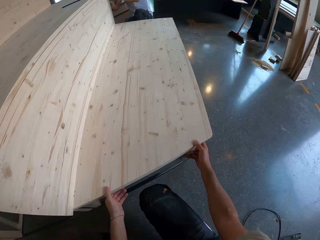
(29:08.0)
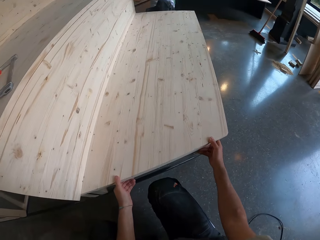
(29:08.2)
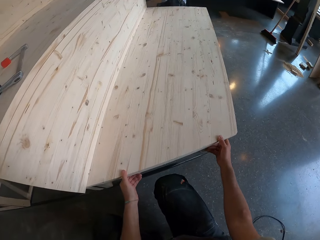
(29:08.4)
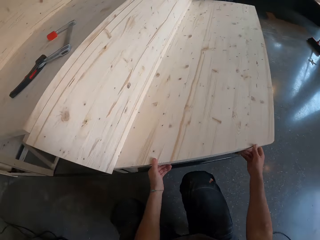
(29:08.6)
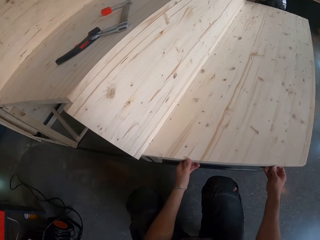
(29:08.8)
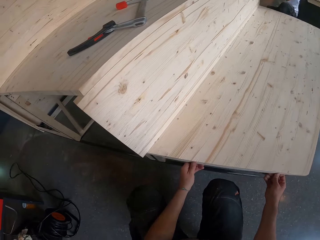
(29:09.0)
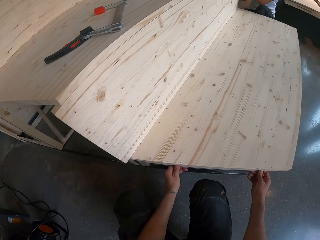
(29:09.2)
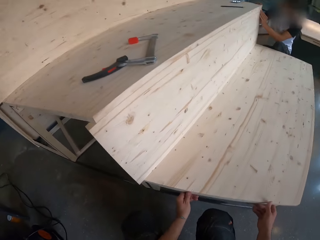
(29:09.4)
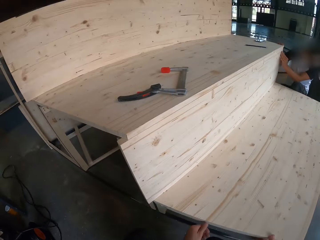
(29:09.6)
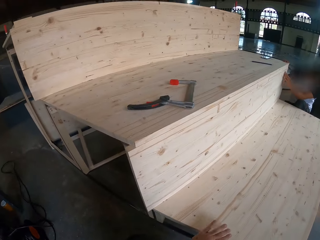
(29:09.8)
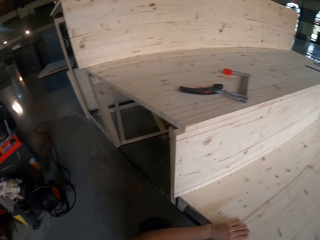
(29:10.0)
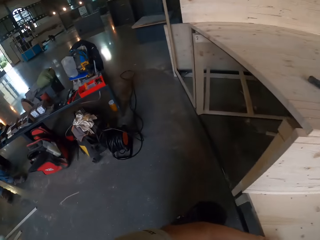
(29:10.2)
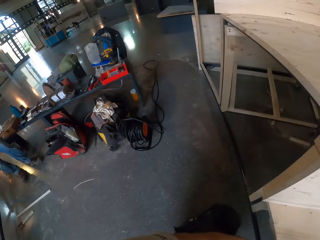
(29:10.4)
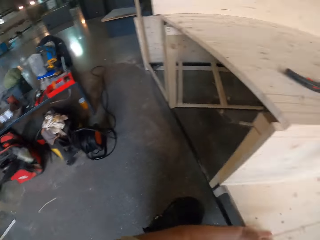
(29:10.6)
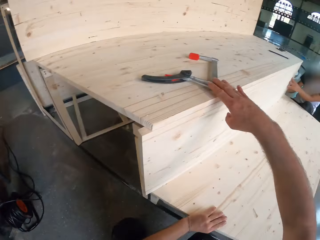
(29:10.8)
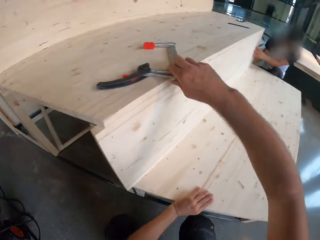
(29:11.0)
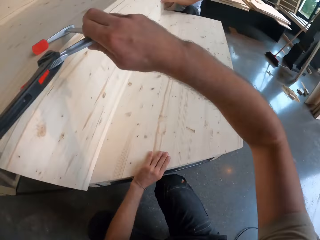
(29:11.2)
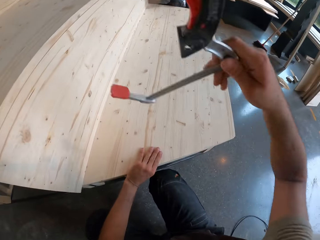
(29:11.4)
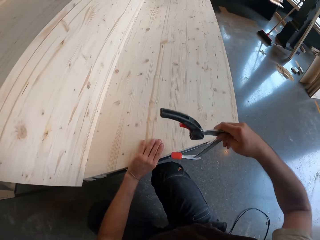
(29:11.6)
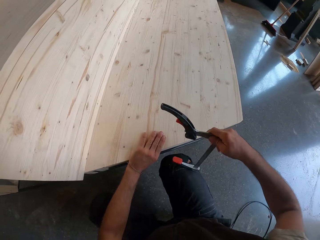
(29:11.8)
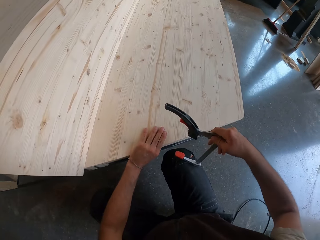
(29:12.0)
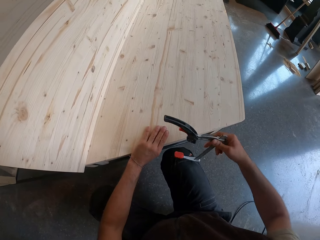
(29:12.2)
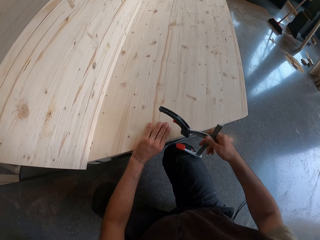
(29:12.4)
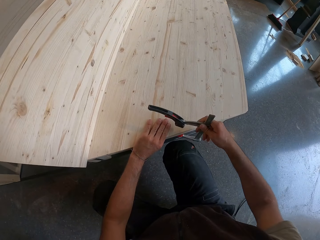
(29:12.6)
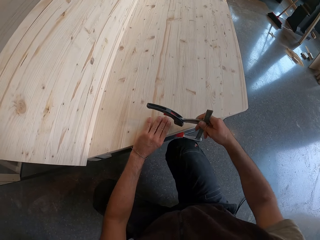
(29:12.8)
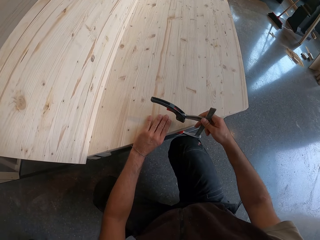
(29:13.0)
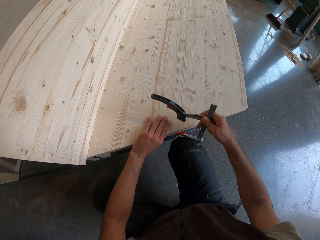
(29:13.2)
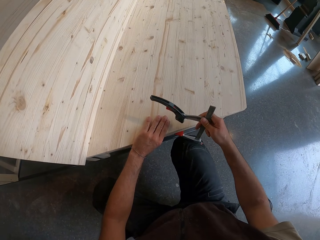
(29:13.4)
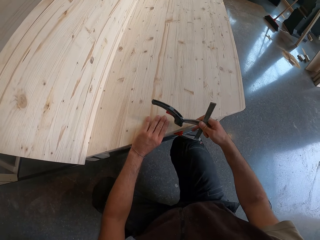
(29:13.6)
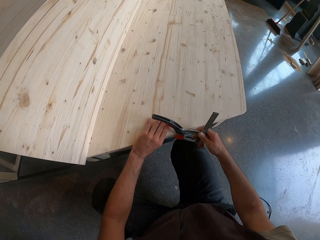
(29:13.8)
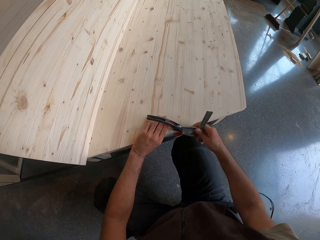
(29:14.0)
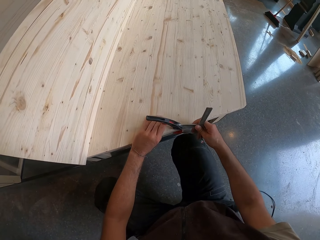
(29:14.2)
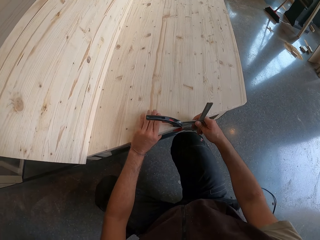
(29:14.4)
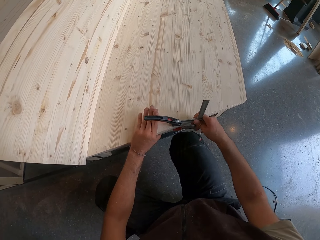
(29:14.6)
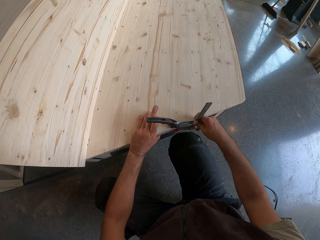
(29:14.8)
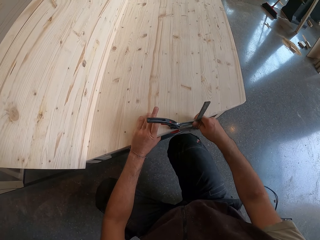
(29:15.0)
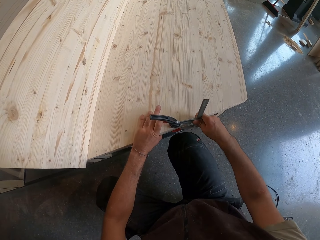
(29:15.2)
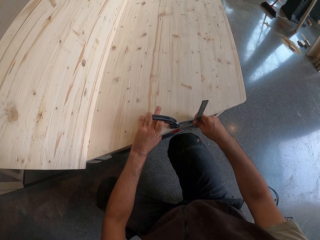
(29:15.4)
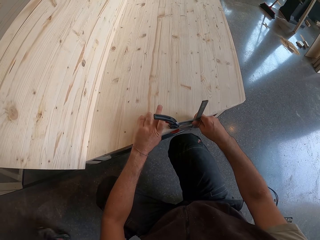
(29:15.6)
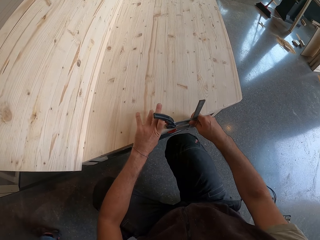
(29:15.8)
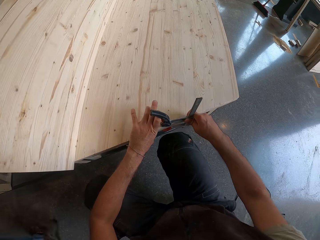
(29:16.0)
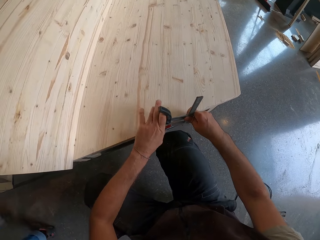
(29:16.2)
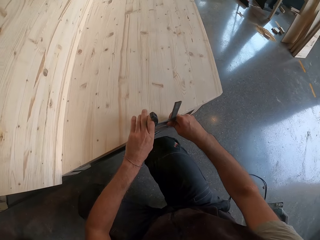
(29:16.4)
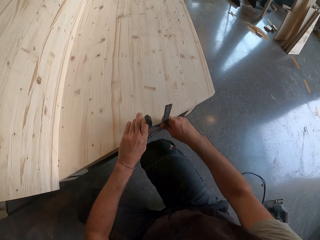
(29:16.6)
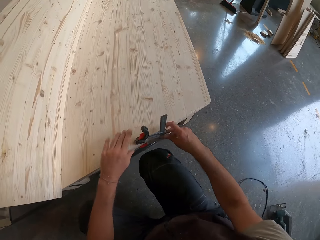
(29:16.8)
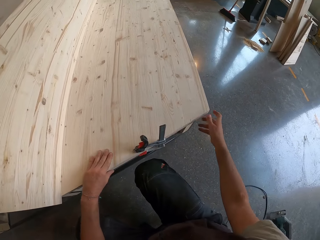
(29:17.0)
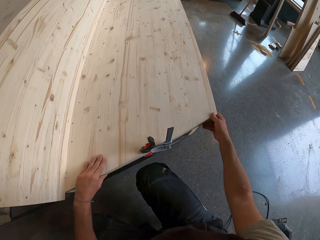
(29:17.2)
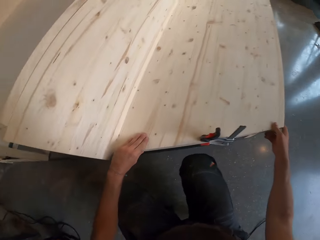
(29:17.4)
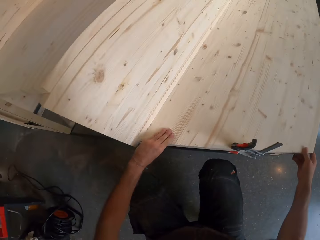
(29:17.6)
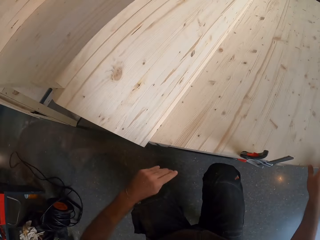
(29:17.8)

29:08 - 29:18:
The camera wearer picks up a bar clamp or hand screw clamp from the wooden step with his right hand. He fixes the bar clamp on the wooden step with his right hand. He fixes the bar clamp on the wooden step with both hands.

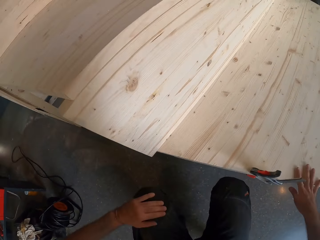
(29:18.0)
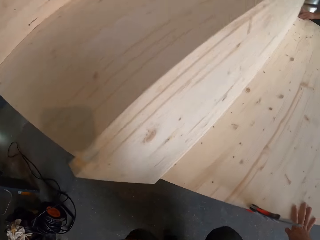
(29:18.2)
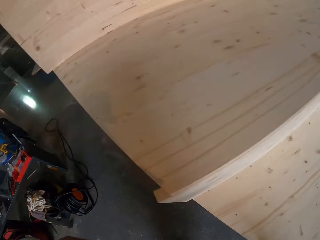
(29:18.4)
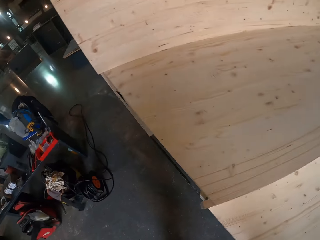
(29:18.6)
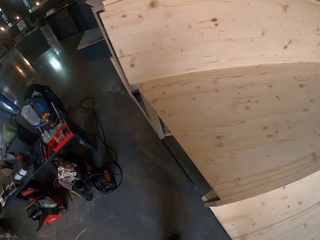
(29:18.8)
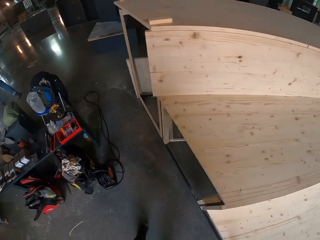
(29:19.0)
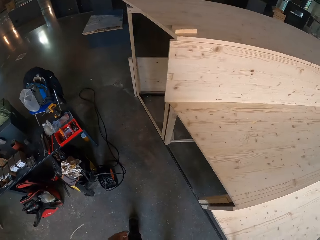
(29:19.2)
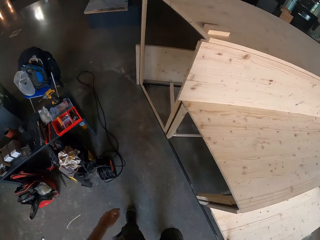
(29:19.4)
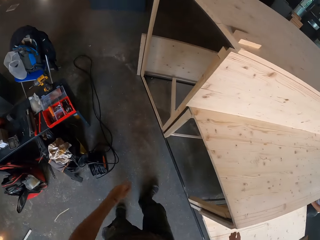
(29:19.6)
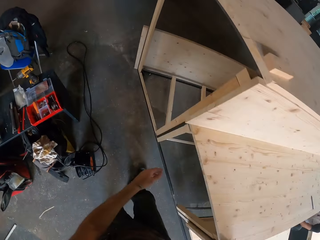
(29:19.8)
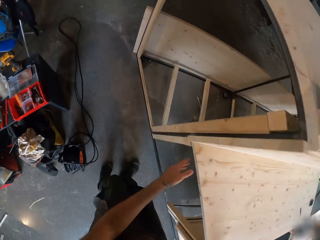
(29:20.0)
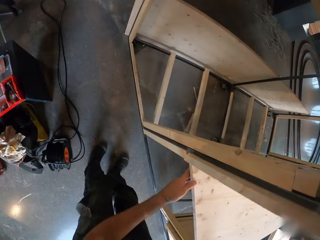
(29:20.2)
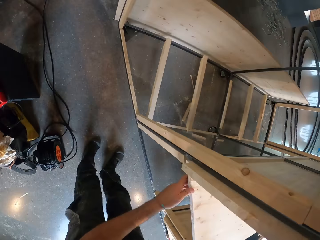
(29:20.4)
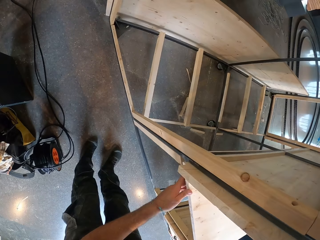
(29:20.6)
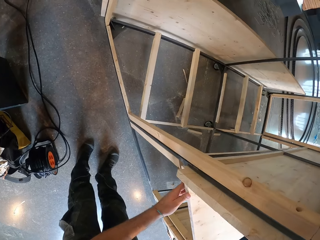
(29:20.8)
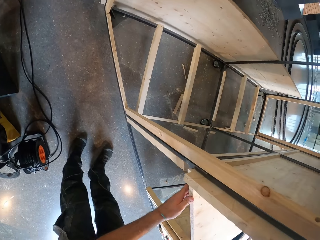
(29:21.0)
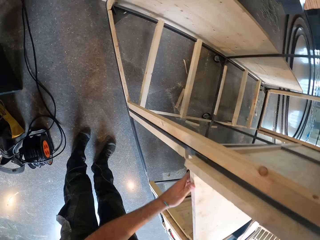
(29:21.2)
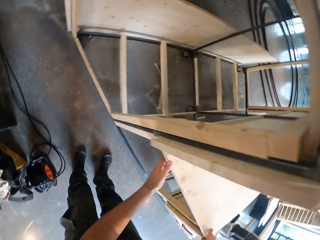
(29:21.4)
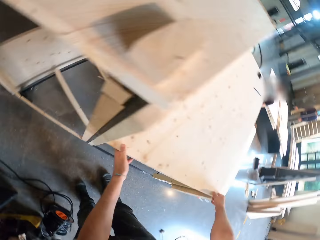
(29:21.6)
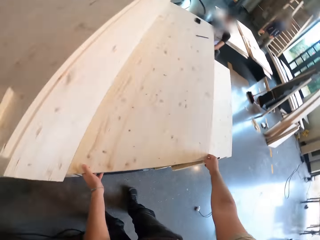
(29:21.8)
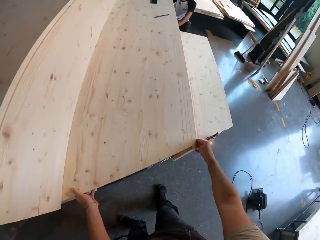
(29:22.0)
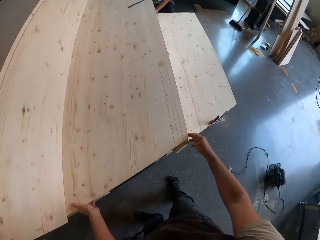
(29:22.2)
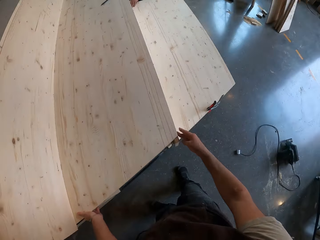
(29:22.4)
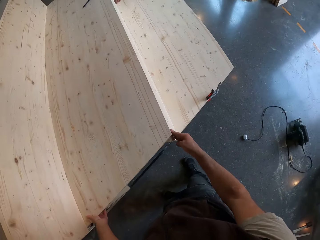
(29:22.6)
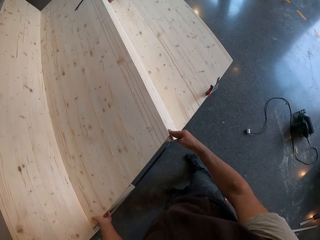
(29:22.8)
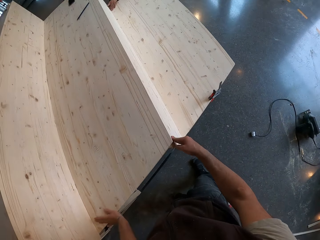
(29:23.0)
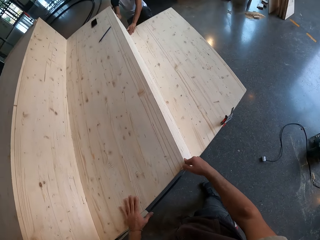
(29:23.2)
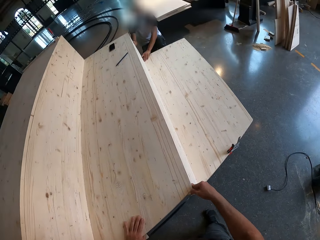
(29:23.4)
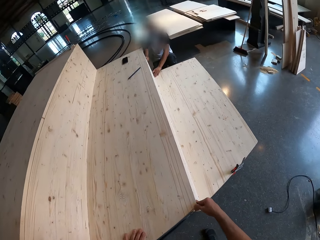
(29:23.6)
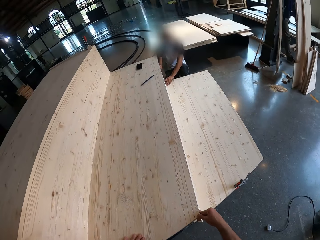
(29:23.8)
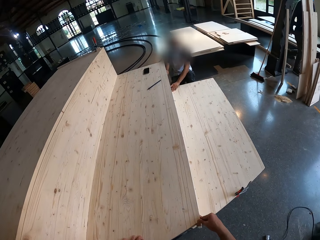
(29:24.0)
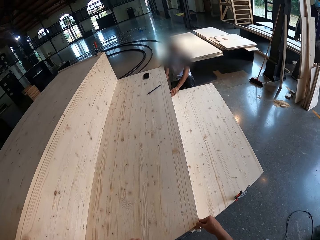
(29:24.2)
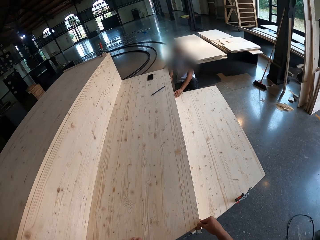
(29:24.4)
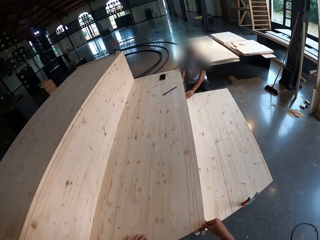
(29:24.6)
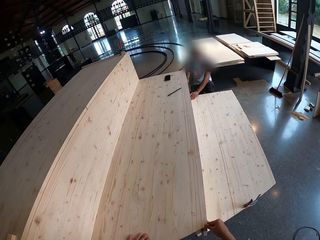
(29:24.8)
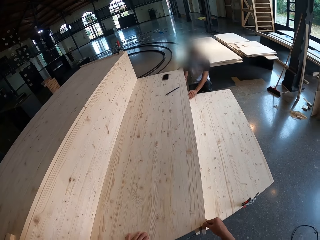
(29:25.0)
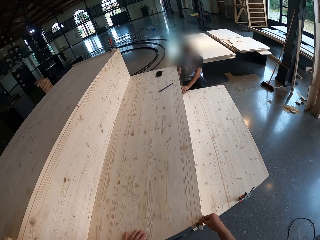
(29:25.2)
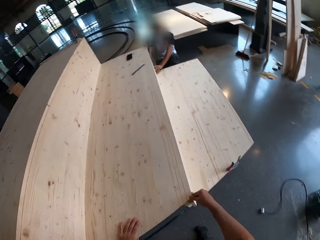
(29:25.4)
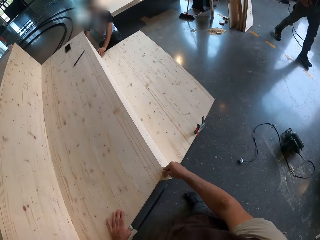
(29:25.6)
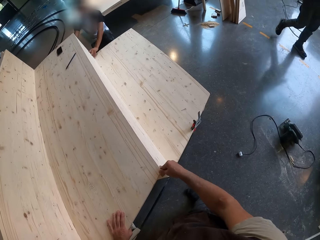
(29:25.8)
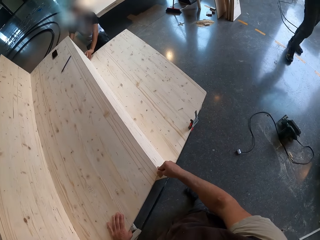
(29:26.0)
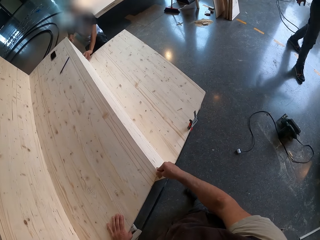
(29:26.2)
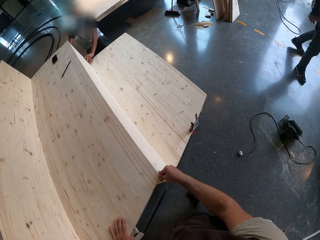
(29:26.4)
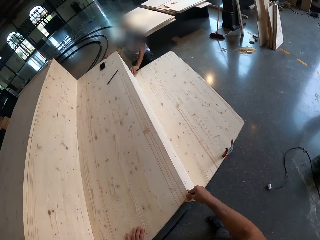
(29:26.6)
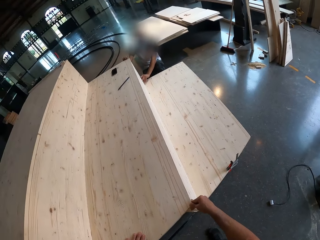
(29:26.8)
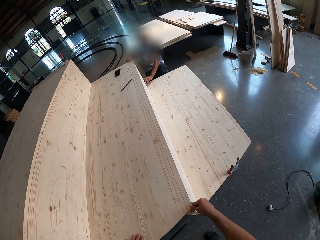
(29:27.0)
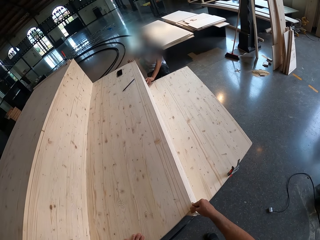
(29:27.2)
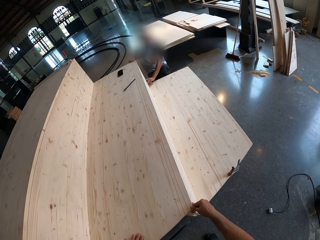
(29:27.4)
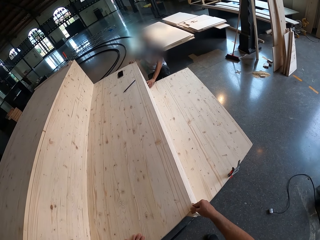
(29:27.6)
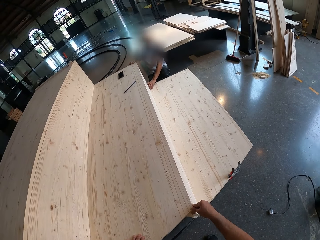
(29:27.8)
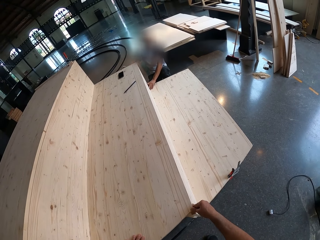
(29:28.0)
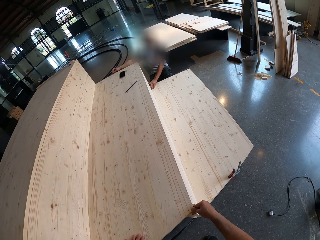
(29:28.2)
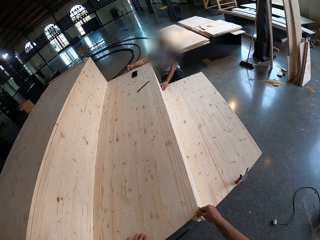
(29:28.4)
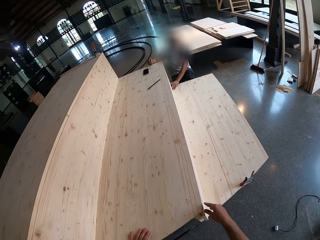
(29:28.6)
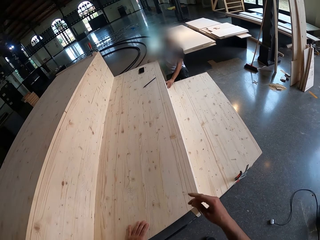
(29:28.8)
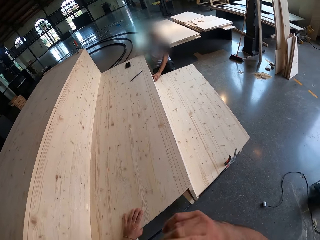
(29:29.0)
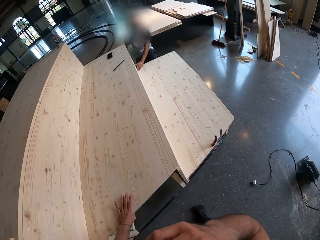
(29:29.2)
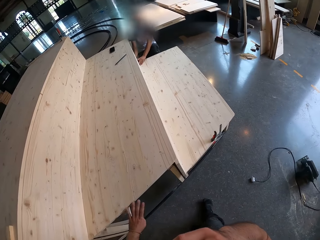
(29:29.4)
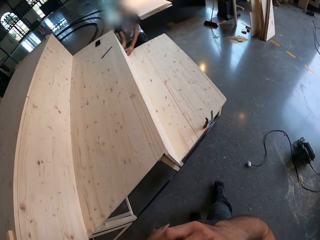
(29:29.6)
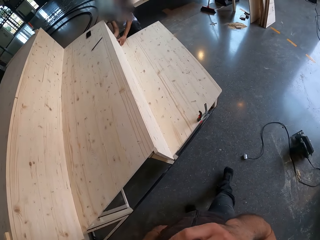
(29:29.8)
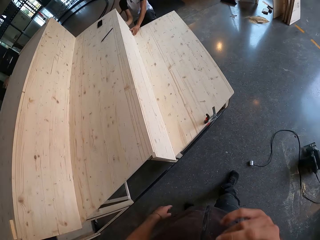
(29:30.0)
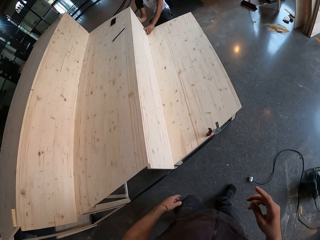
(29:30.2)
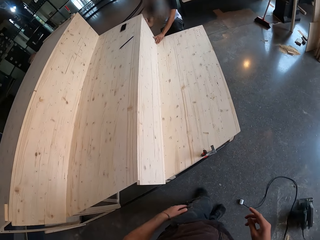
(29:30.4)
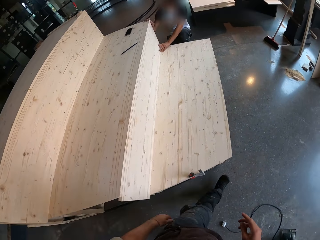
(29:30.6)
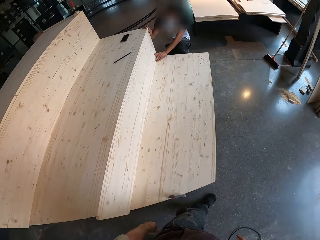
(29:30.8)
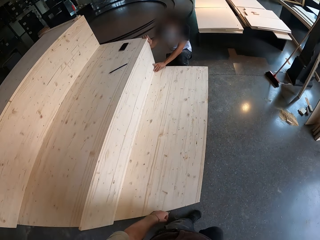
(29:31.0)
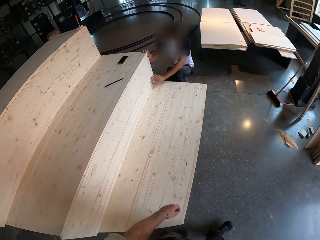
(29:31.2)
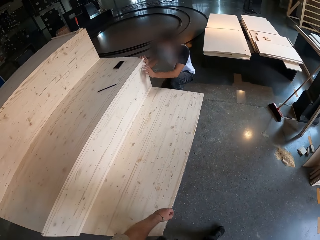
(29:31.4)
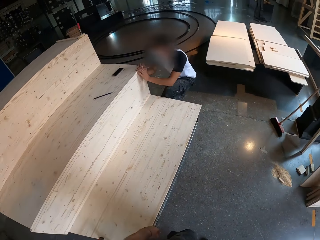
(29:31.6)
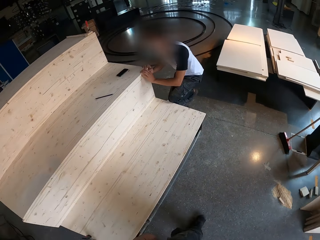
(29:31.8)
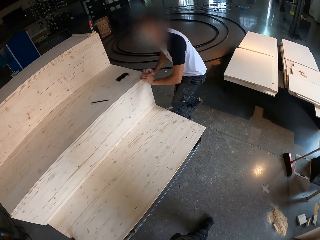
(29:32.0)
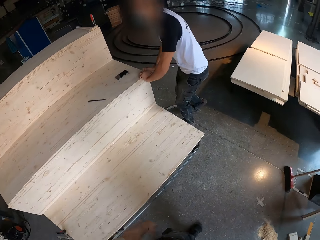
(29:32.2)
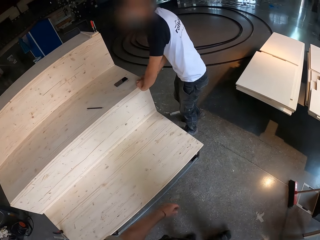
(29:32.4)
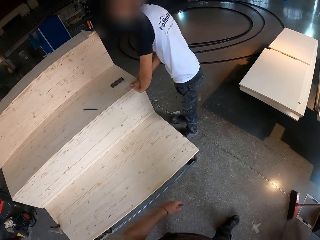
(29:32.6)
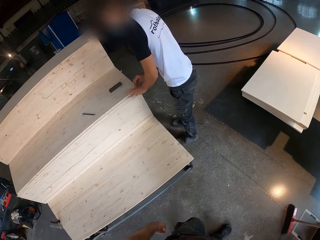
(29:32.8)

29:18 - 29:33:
The camera wearer stands up. He adjusts the wooden step with his left hand. He looks at the wood frame. He adjusts the wooden step with both hands. He scratches his face and walks around.
